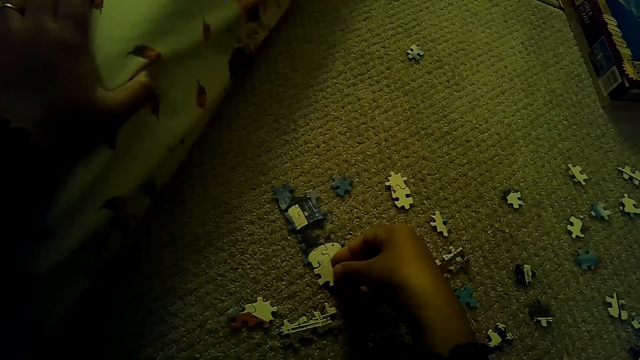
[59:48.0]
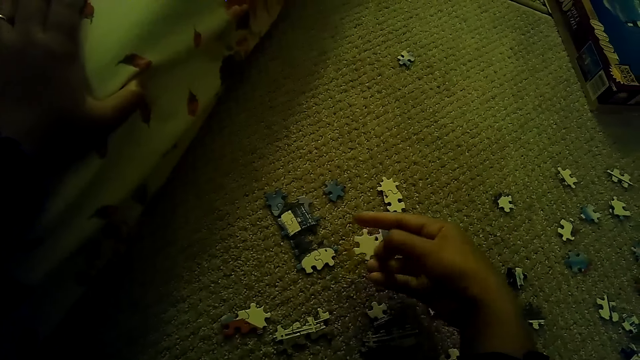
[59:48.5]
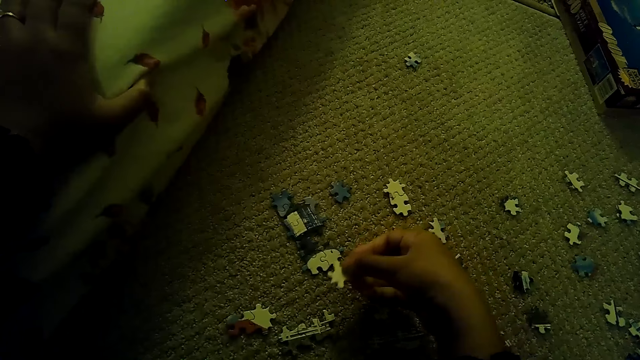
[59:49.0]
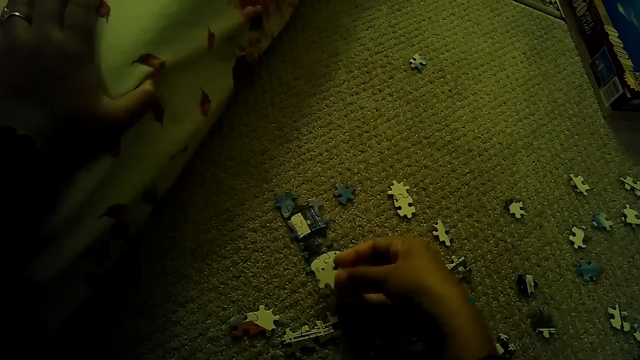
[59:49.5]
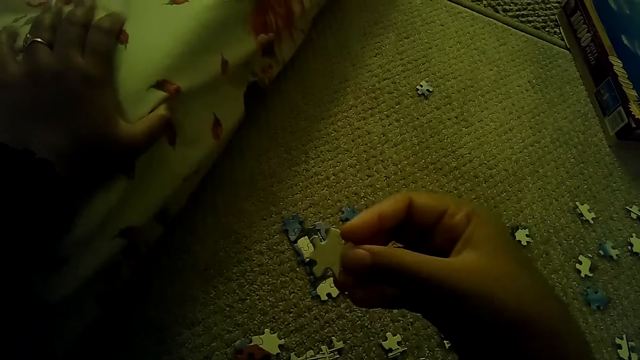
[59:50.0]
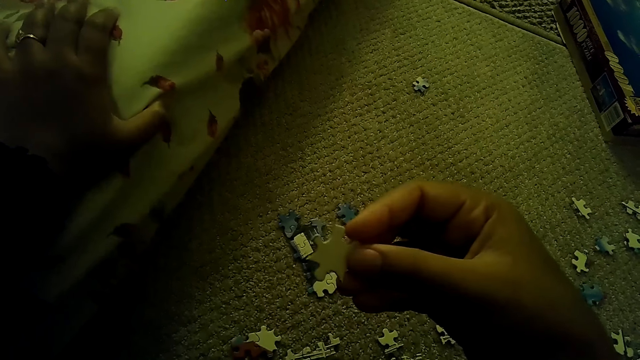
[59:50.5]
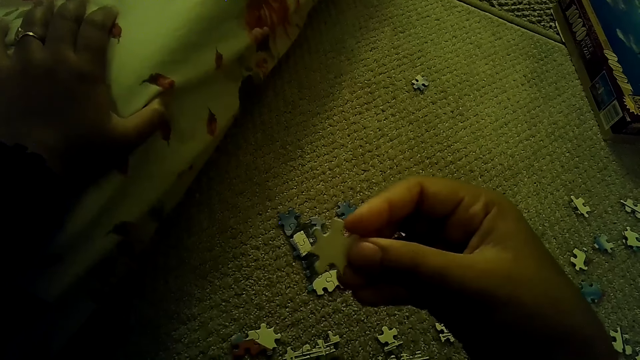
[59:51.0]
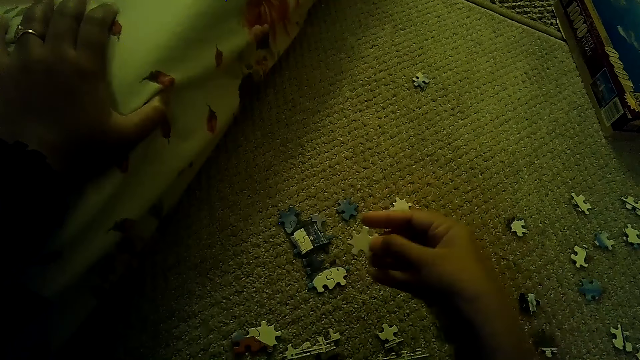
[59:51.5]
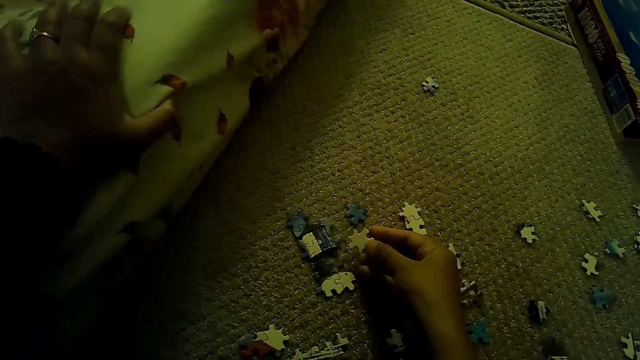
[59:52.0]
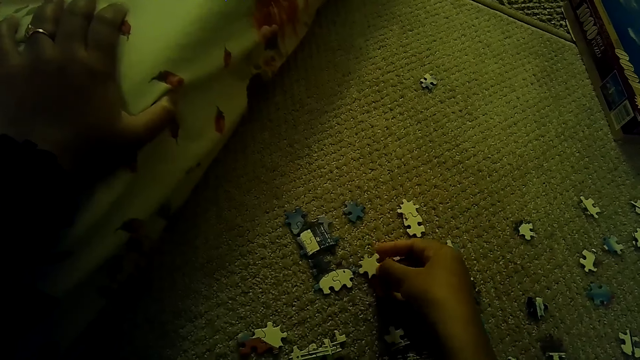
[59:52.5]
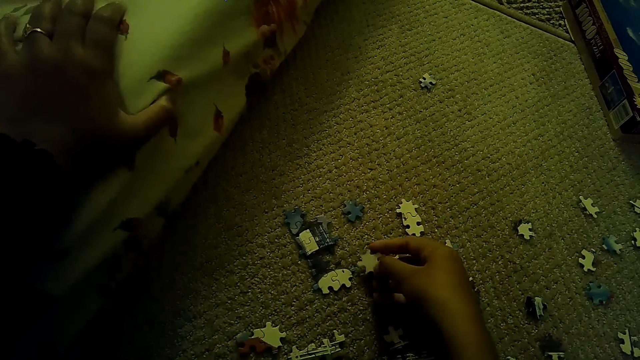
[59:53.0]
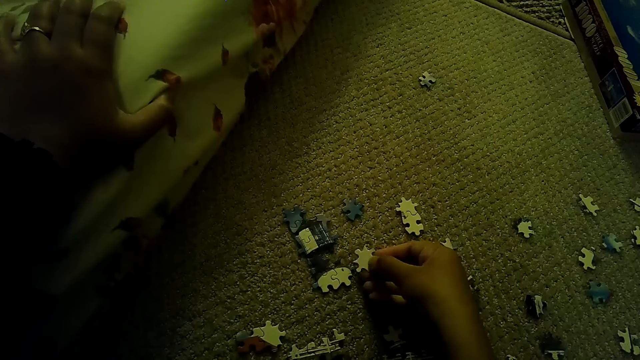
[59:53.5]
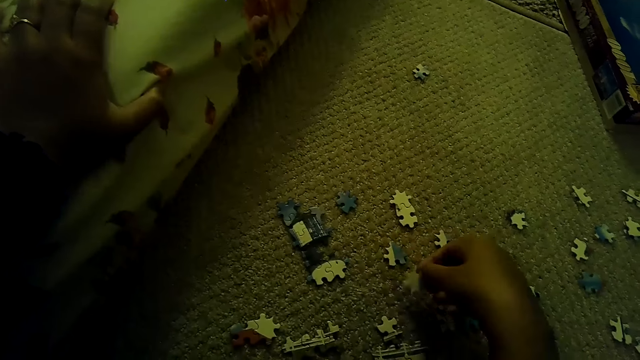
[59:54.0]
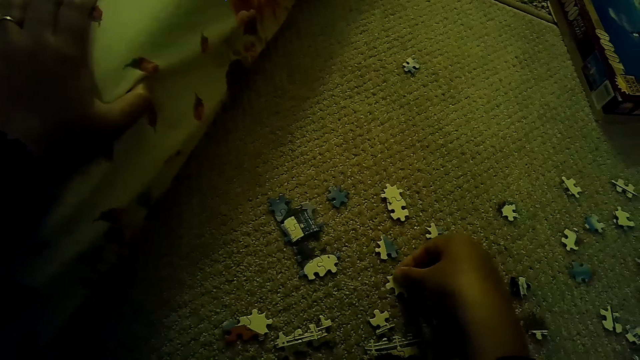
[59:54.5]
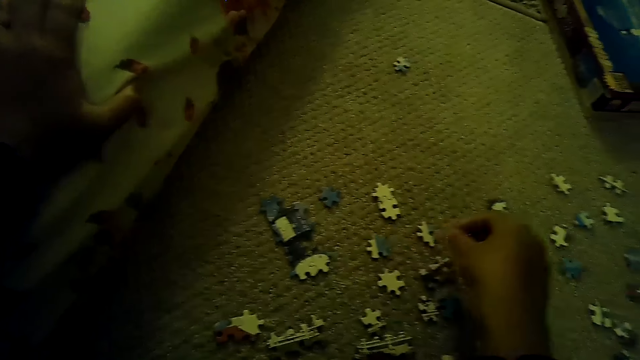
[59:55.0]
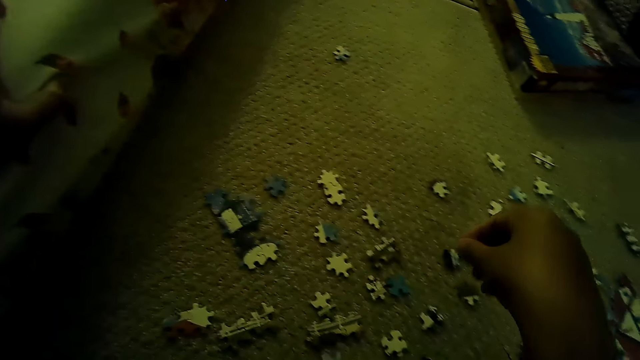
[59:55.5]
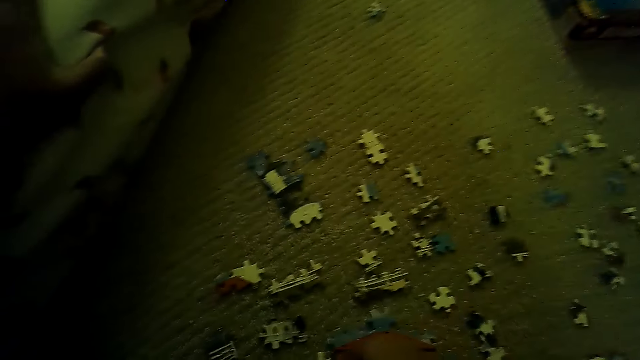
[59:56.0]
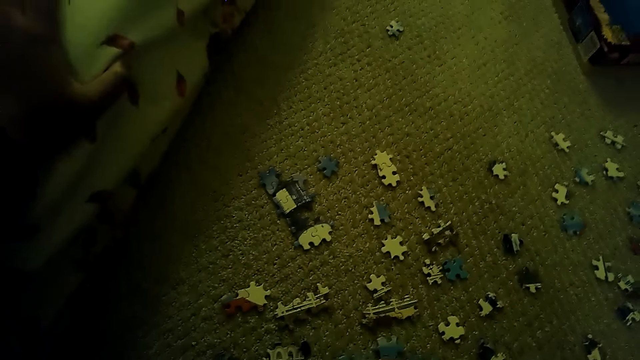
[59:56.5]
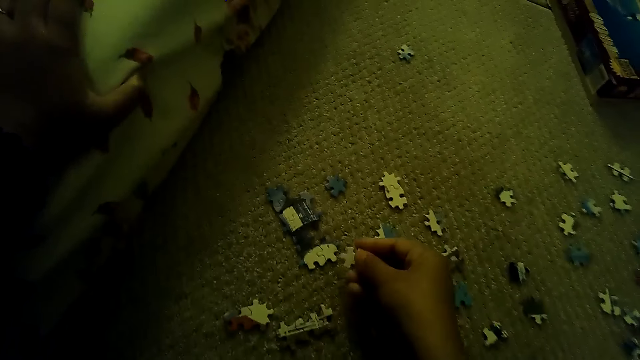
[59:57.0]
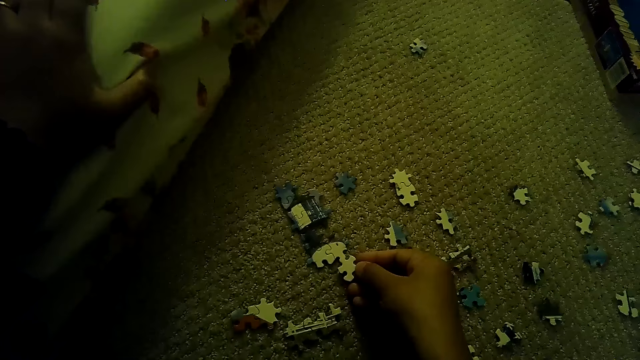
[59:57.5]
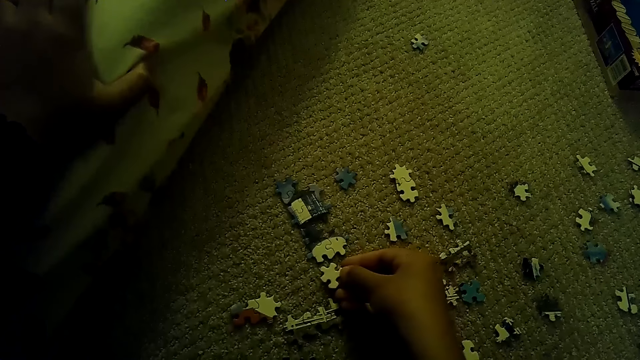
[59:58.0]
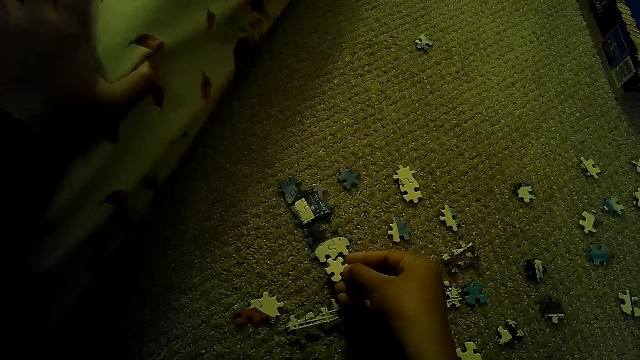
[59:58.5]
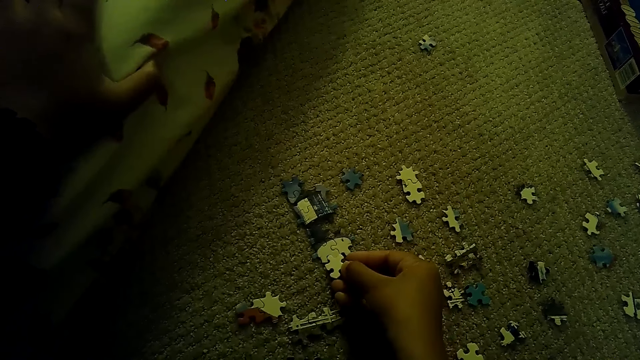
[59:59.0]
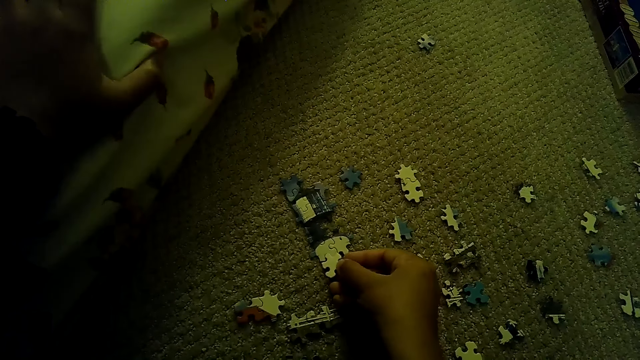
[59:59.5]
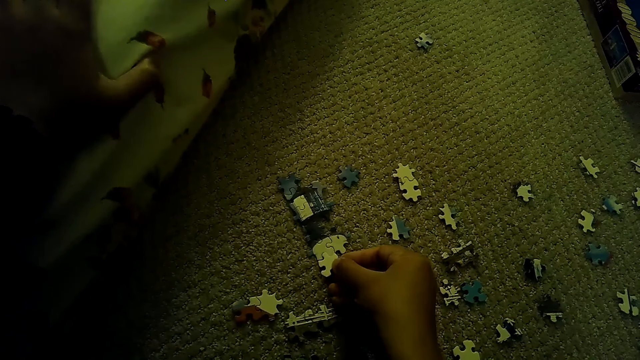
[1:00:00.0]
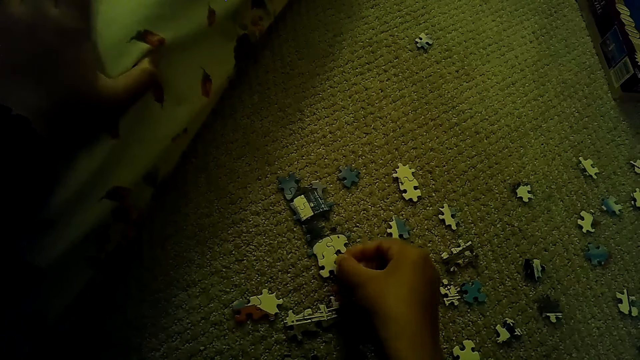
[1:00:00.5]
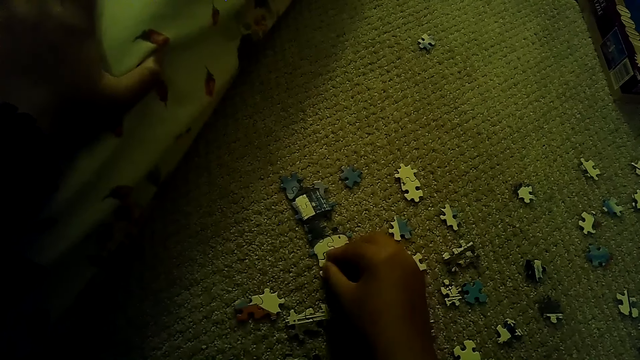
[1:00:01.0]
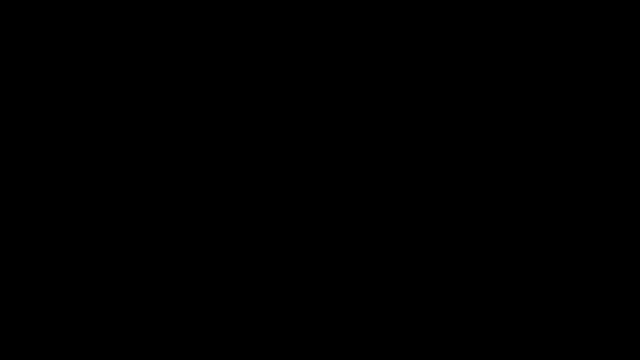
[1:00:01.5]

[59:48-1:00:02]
The camera wearer fixes the puzzle piece. They put the puzzle piece down. They fix the puzzle piece.

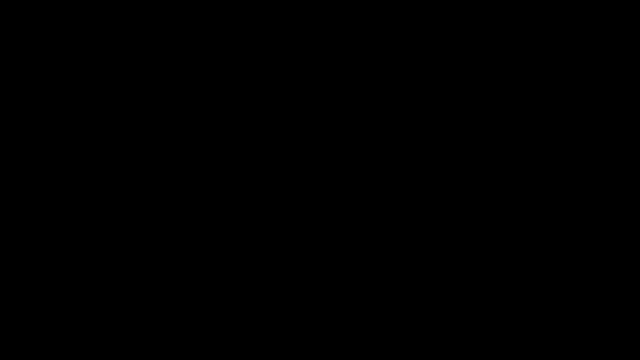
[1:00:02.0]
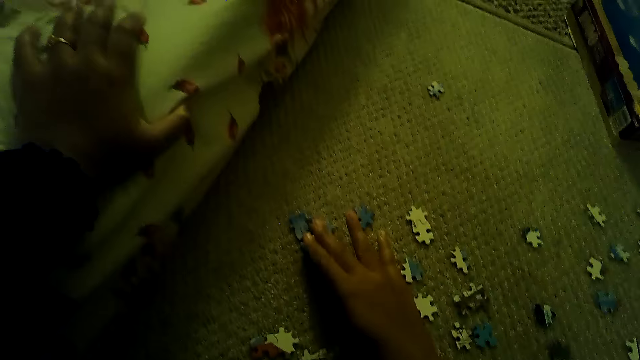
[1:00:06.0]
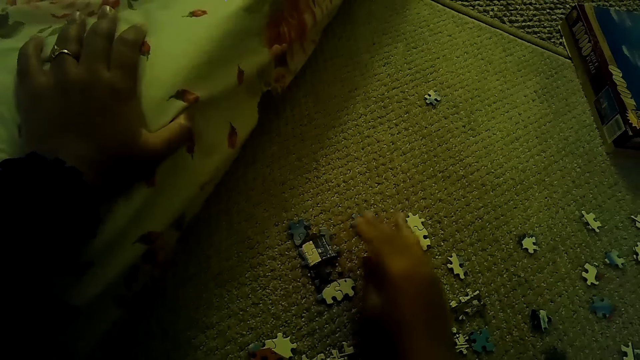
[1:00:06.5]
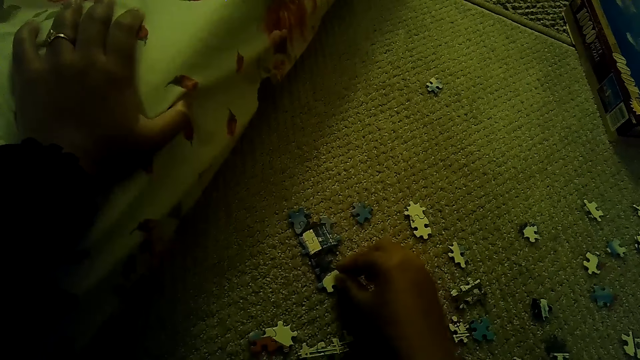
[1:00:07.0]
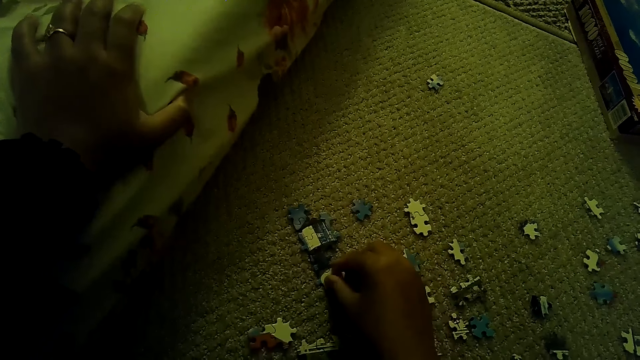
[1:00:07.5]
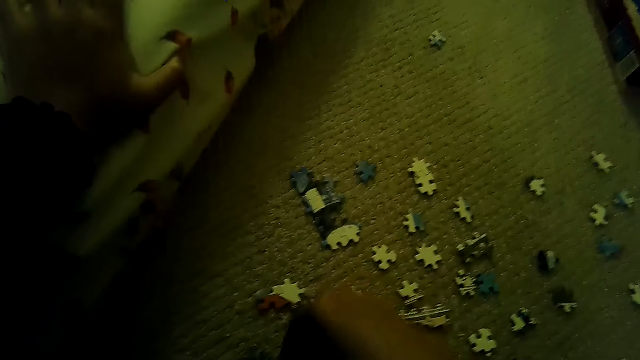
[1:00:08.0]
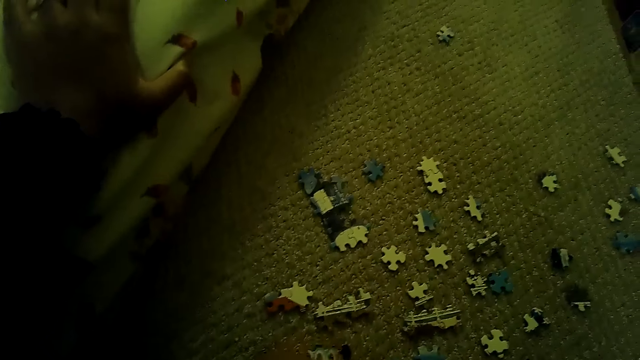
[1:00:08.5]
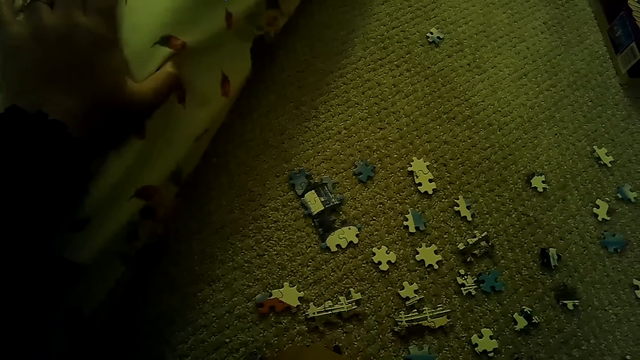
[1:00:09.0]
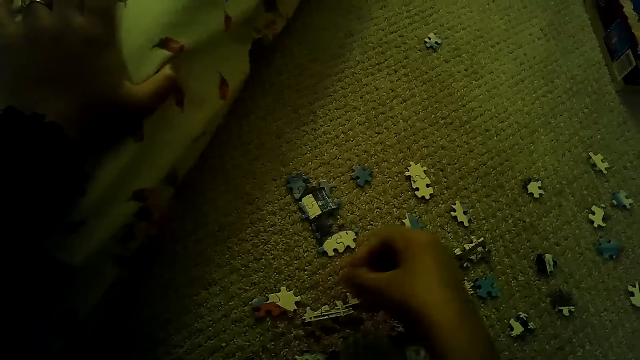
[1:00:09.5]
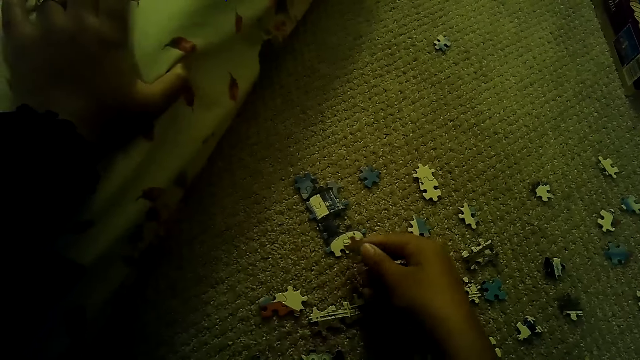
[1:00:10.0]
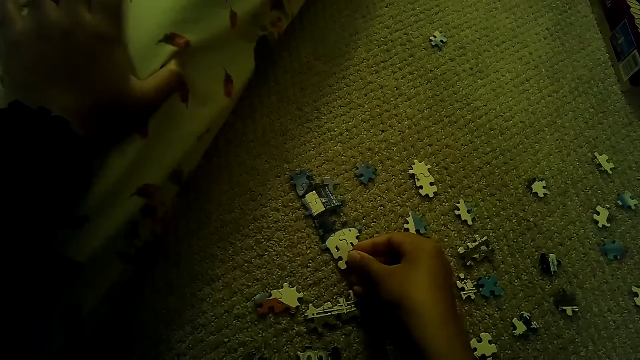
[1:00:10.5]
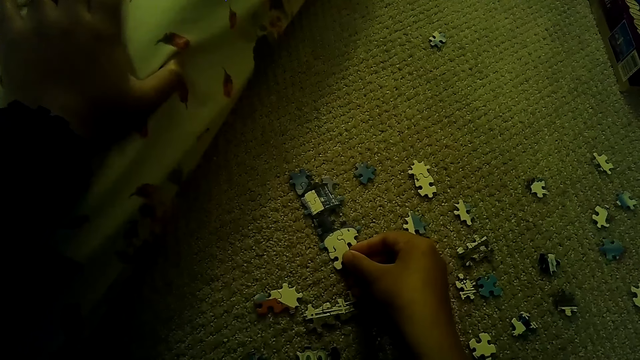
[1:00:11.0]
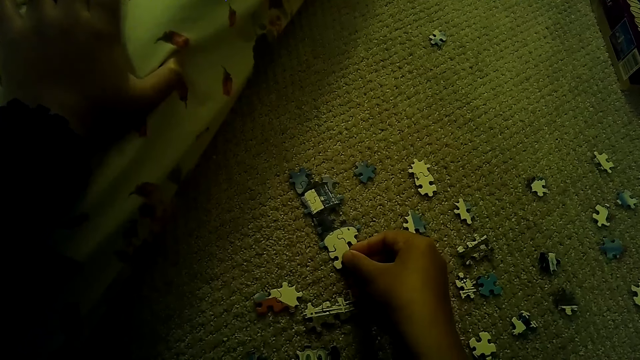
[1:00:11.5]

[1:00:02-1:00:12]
The camera wearer touches the puzzle piece. They pick up the puzzle piece. They fix the puzzle piece.
